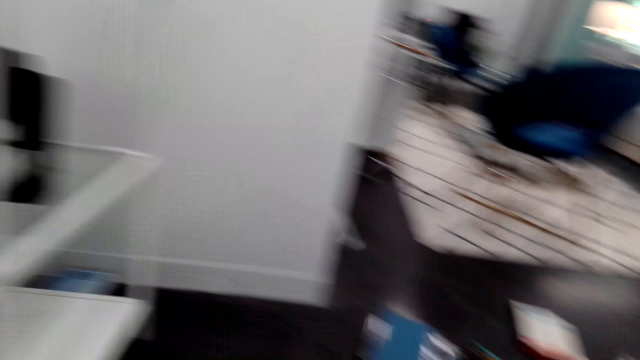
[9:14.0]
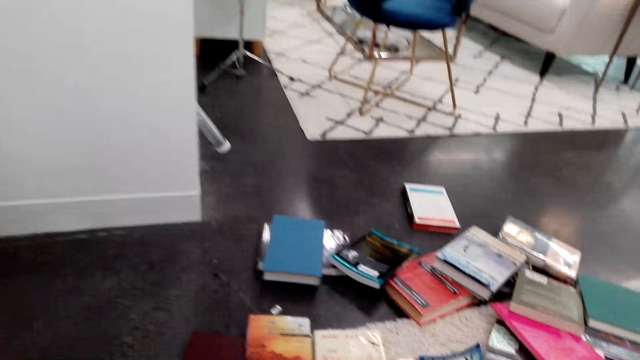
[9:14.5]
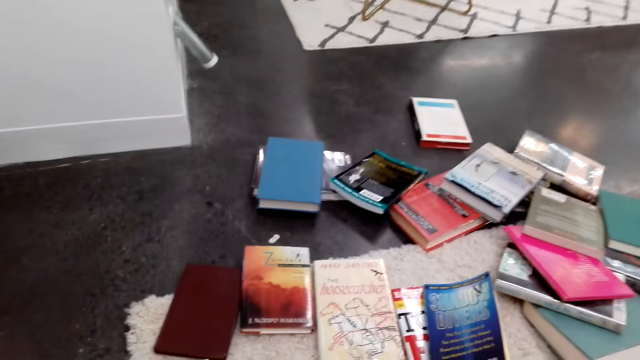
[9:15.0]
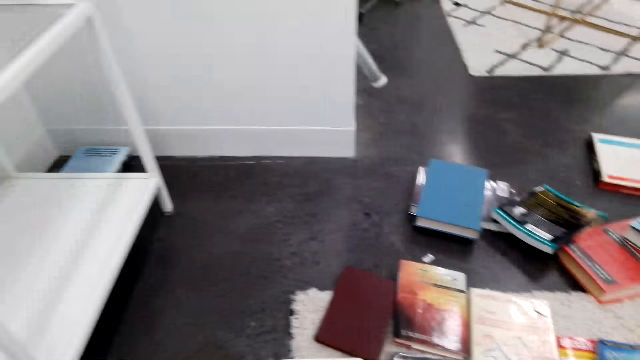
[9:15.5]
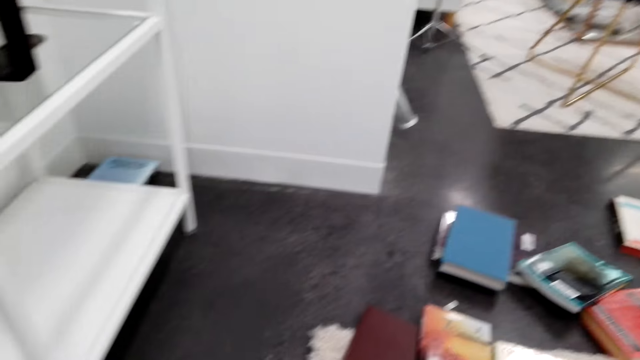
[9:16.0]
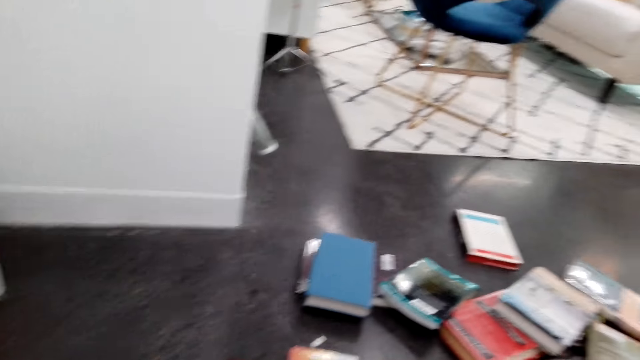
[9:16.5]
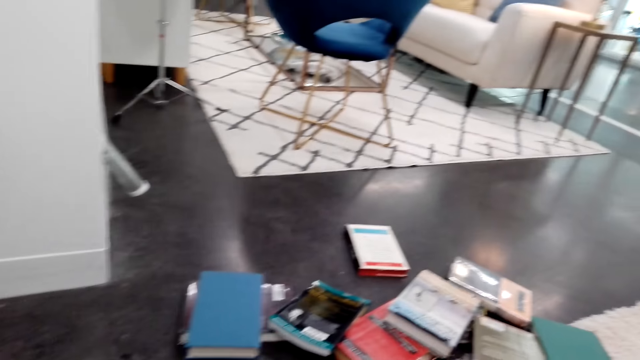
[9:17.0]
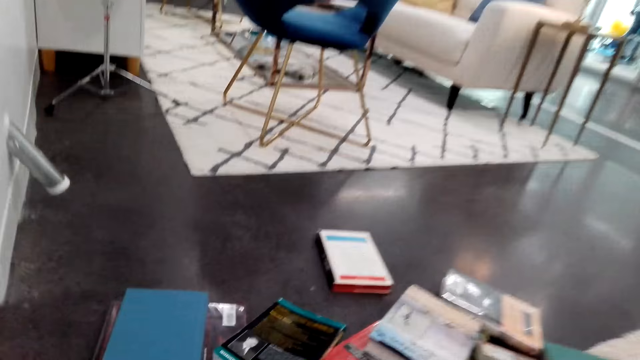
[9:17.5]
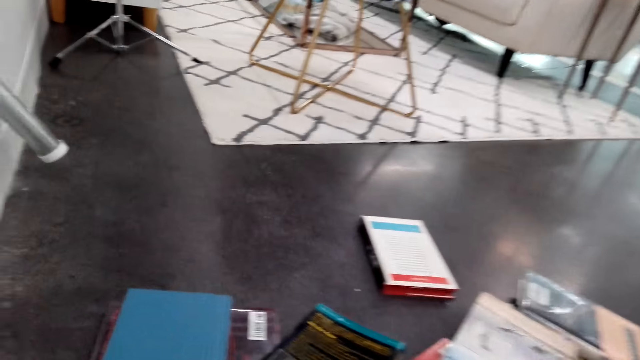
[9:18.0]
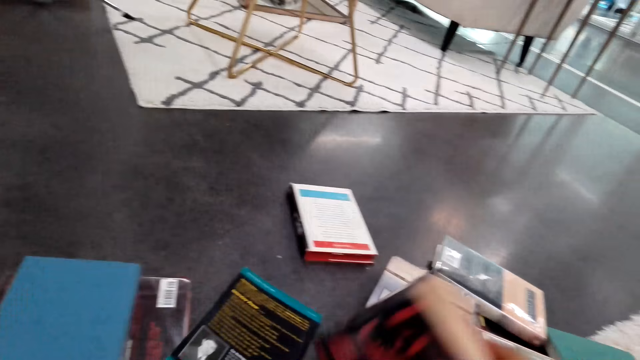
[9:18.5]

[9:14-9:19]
The camera wearer looks at the books on the floor. They turn. They arrange the books.

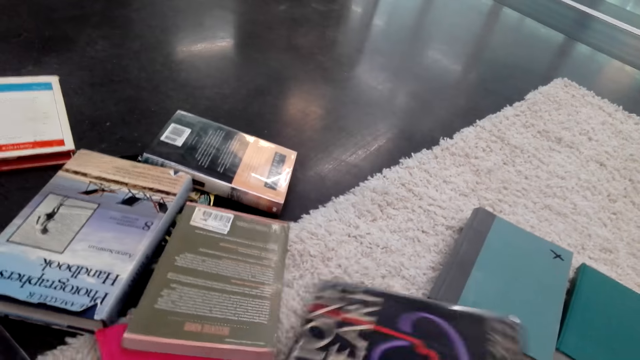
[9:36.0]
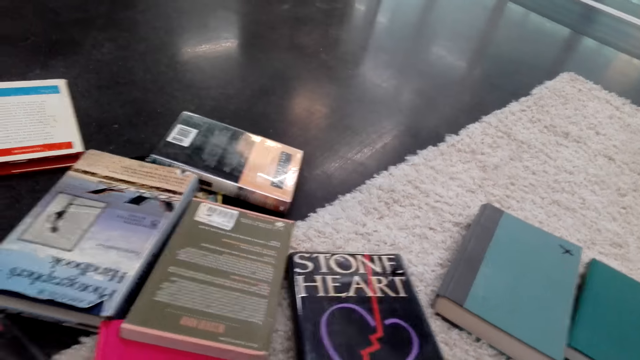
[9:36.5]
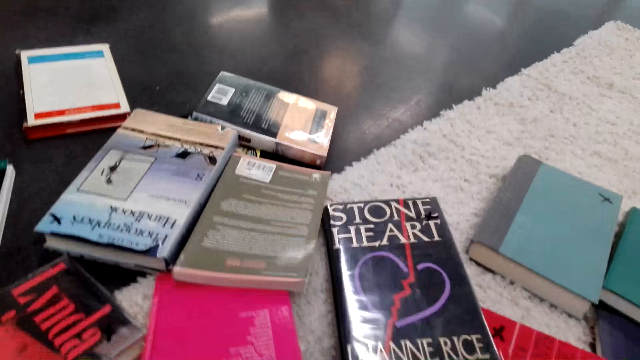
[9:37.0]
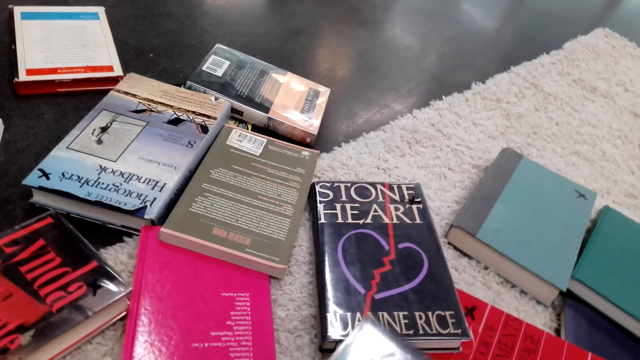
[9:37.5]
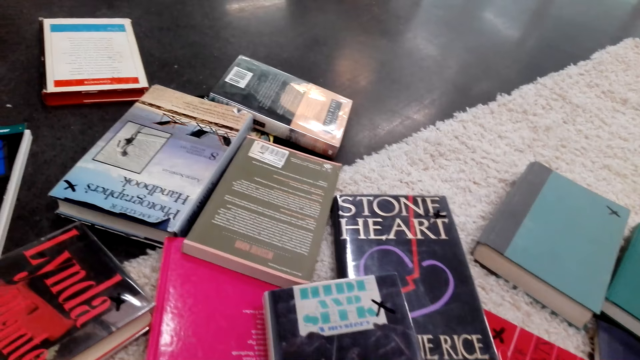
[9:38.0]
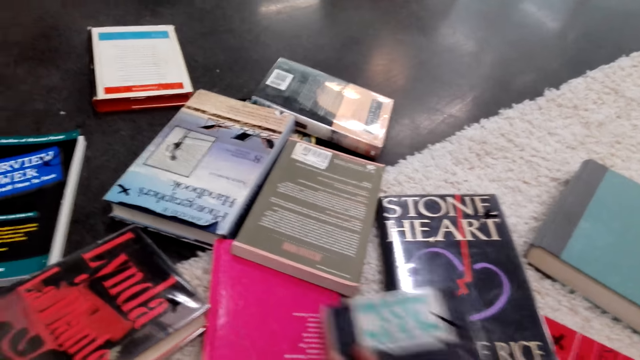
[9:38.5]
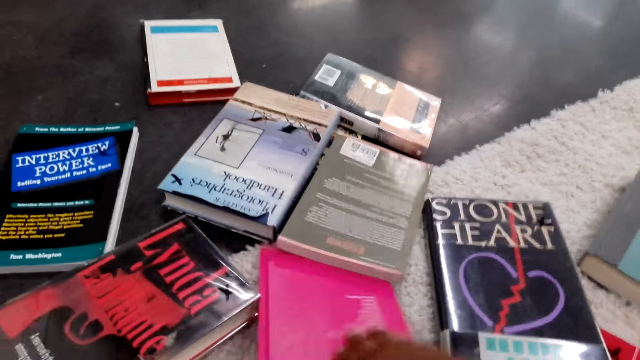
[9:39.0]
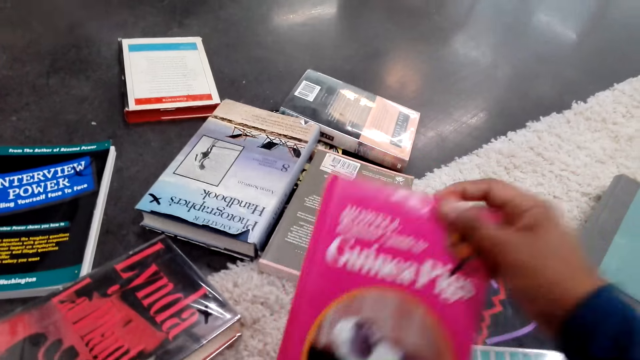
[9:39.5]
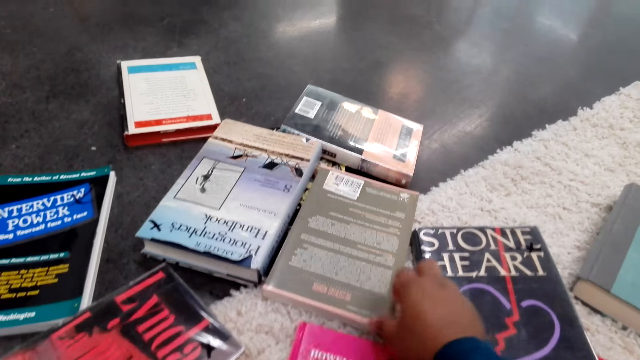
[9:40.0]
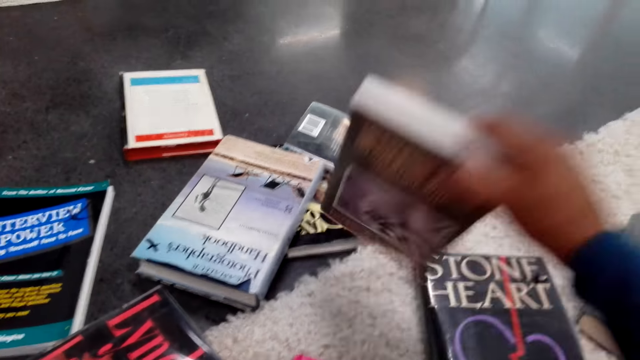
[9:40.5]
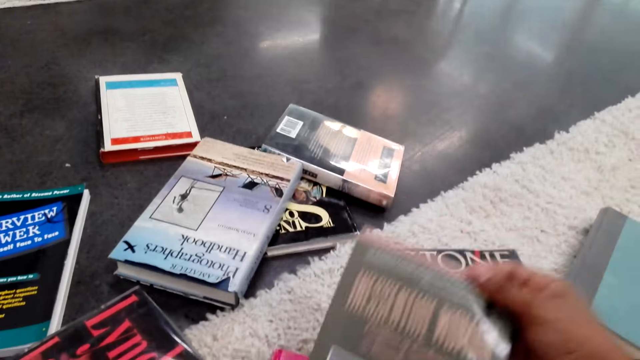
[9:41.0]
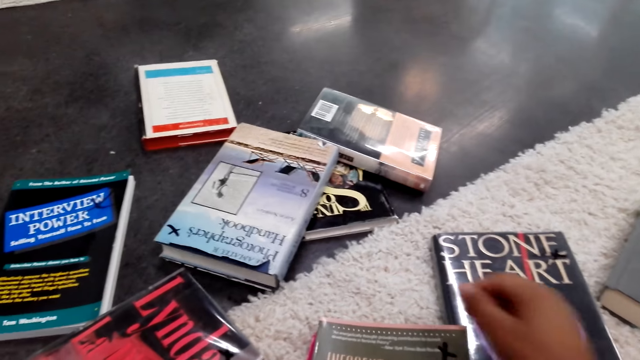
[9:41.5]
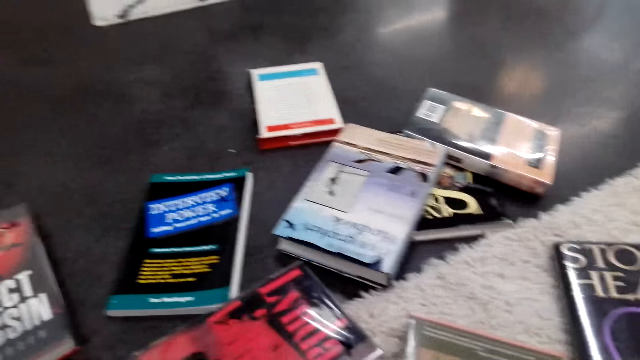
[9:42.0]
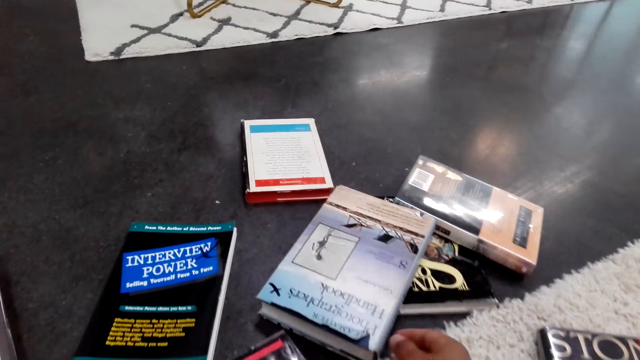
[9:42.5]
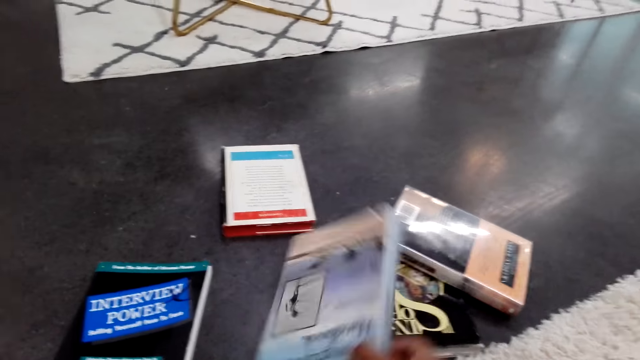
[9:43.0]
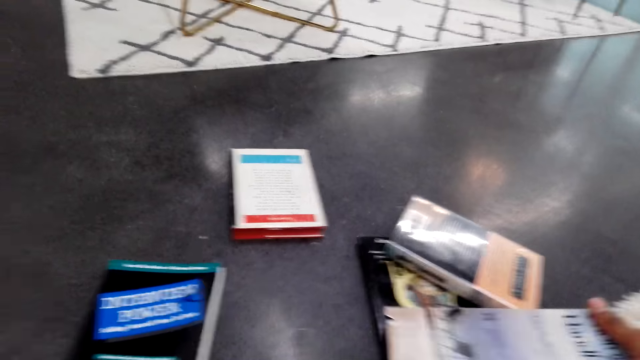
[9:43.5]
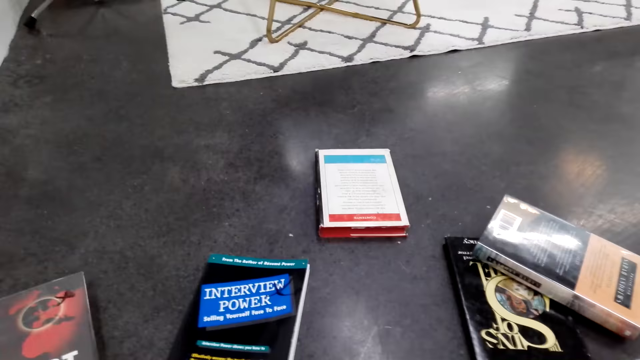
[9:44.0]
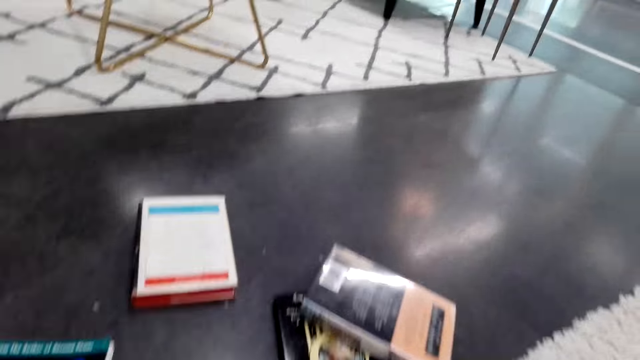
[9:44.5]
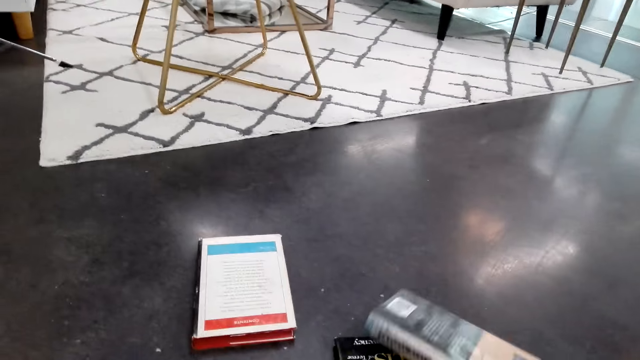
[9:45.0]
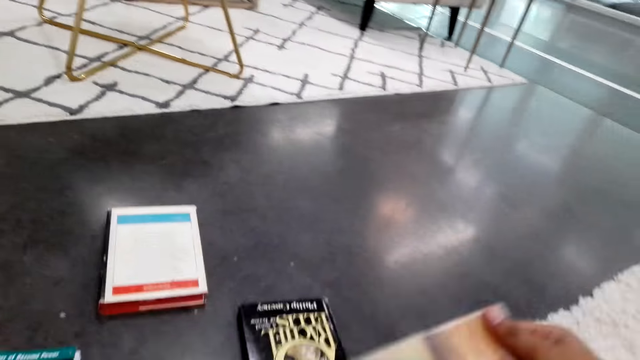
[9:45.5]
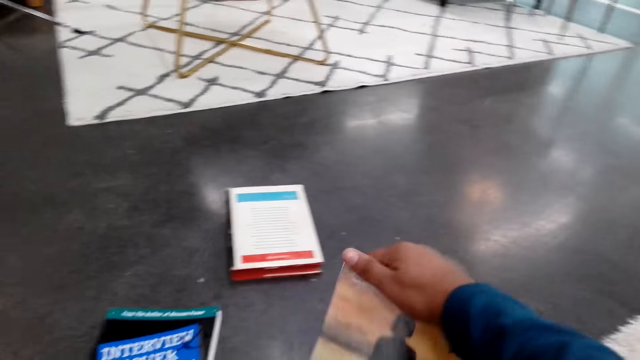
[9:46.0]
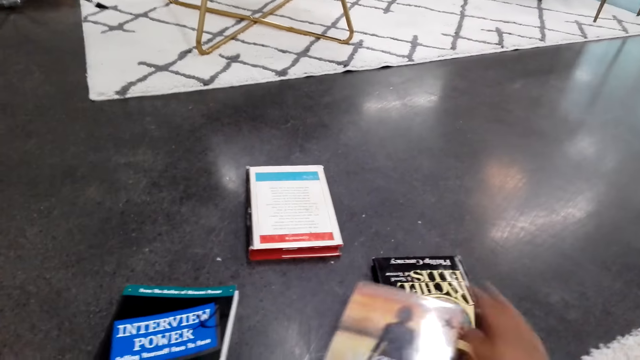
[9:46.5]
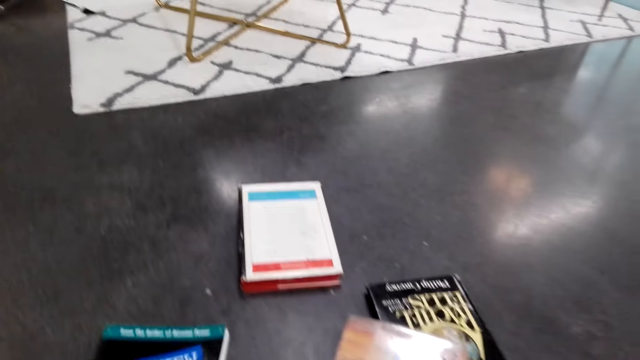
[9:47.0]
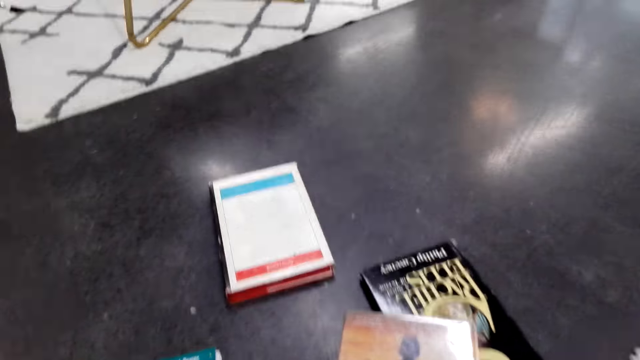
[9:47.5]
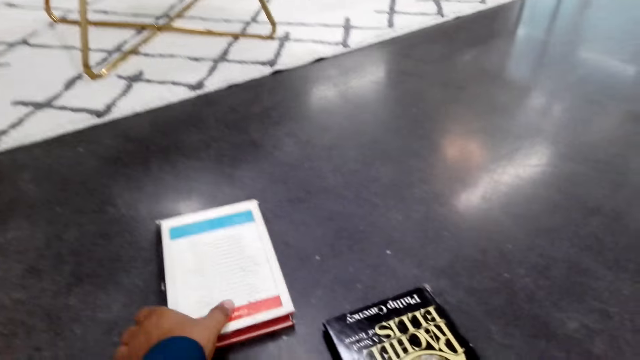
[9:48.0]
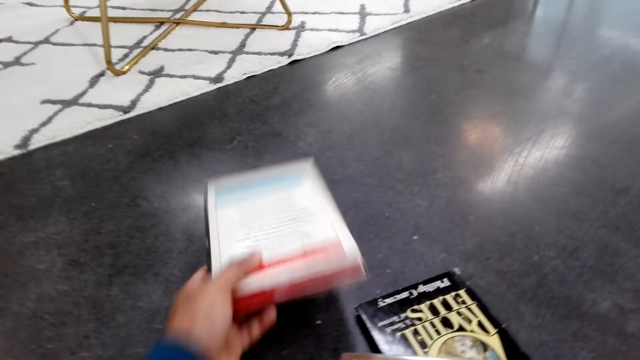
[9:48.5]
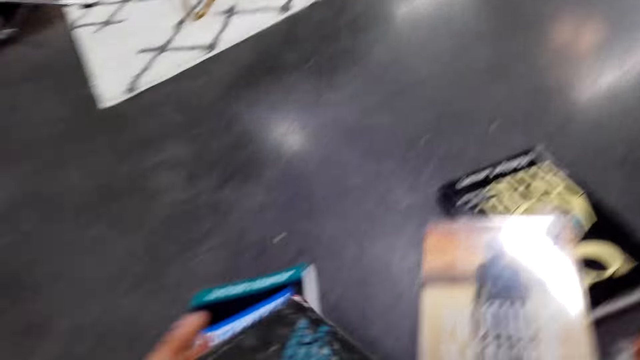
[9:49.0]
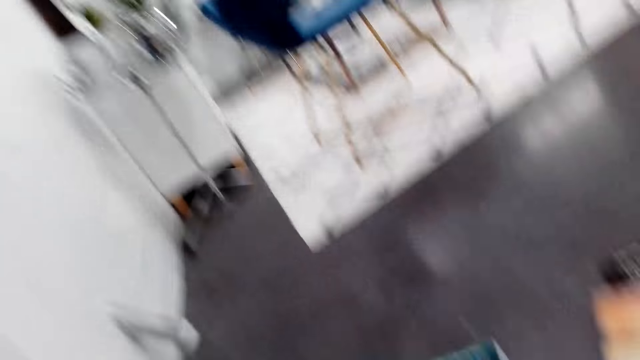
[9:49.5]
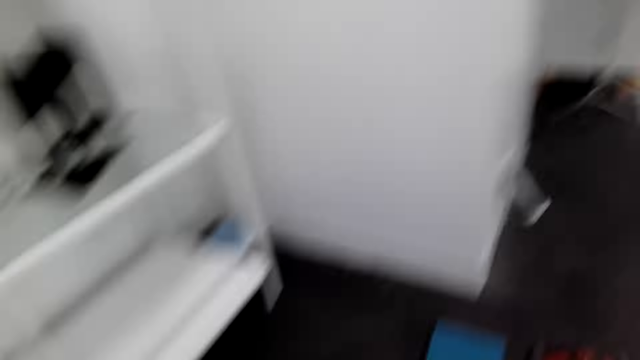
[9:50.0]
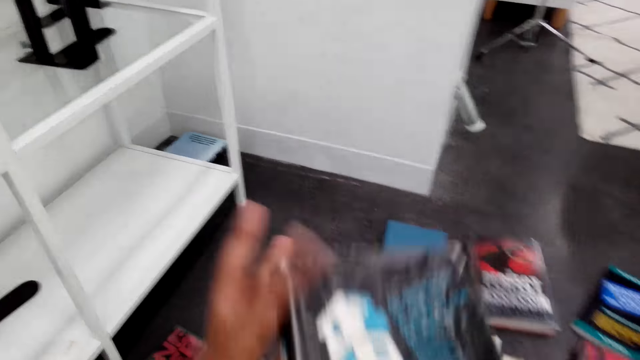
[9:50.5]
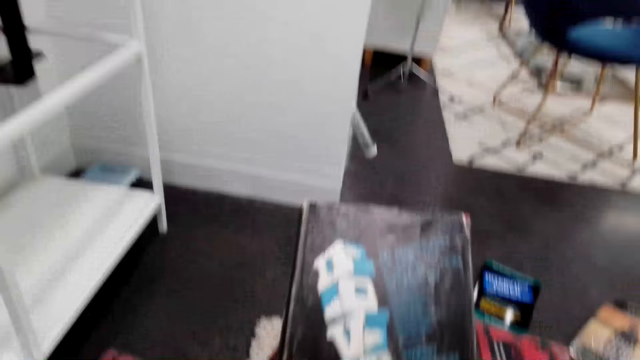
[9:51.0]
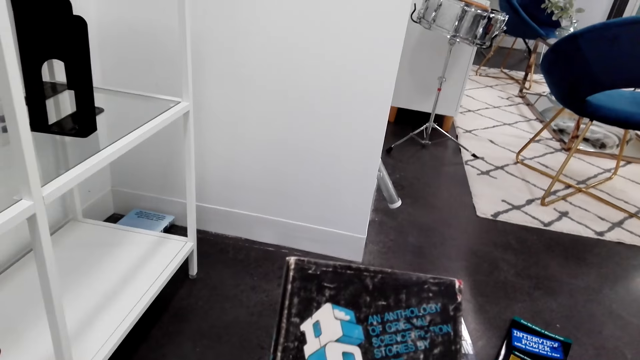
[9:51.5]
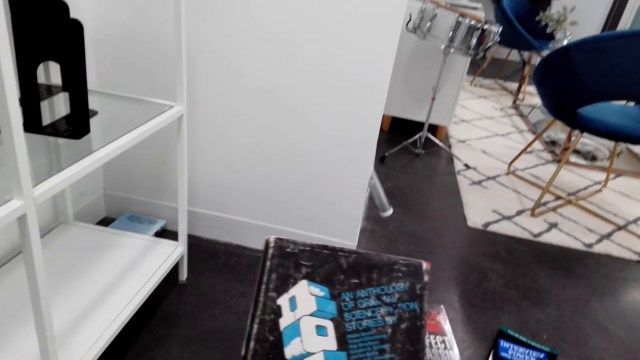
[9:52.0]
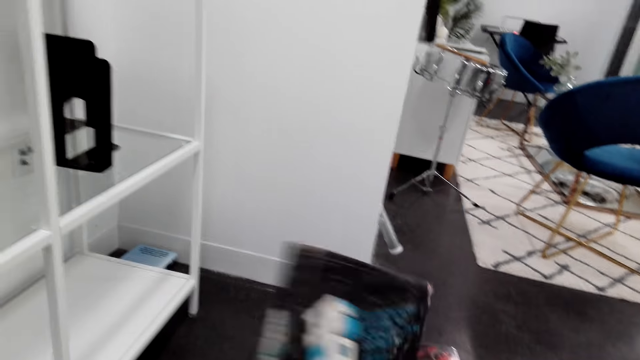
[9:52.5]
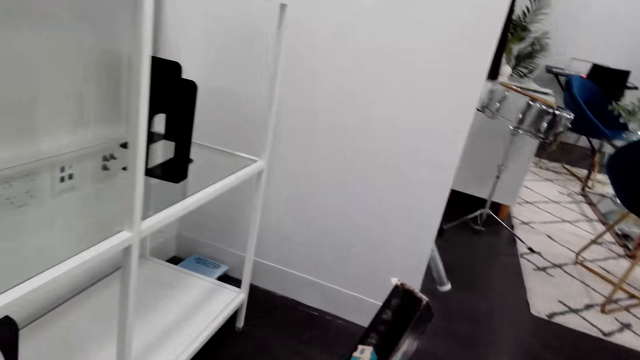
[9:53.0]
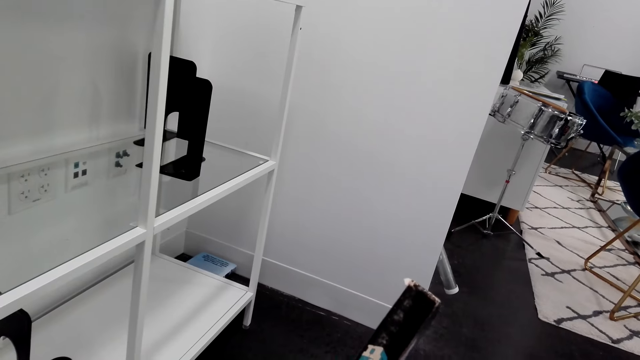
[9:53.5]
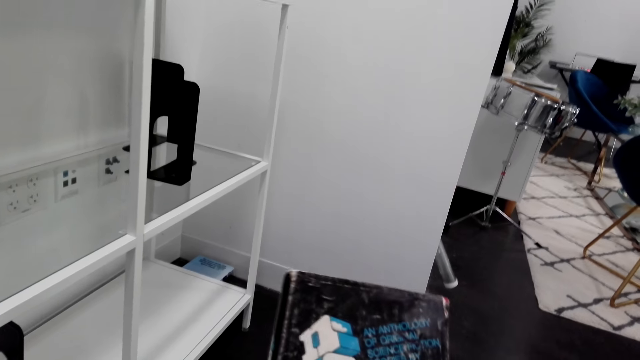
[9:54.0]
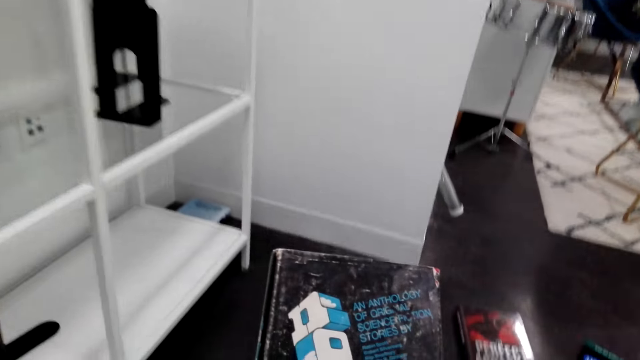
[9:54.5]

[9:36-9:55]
The camera wearer flips the books on the floor. They arrange the book. They hold a book. They pick up the book. They read the book cover.
